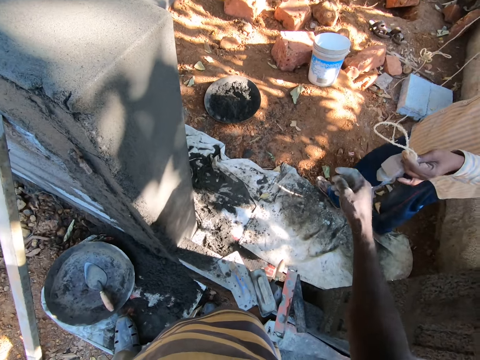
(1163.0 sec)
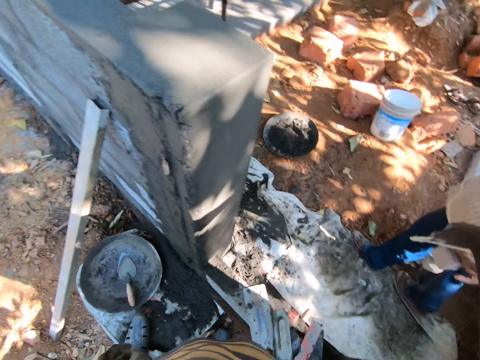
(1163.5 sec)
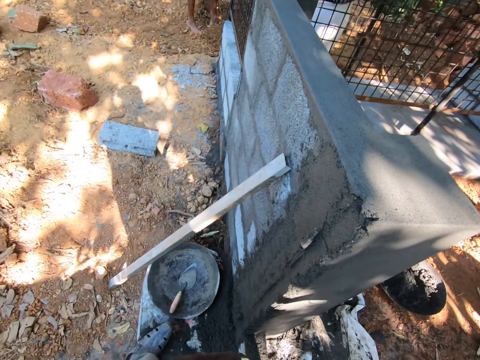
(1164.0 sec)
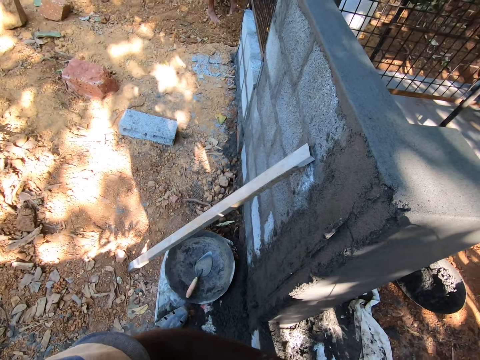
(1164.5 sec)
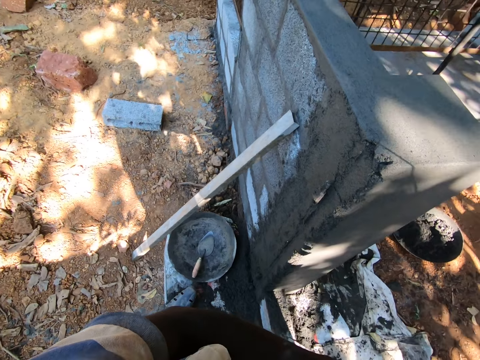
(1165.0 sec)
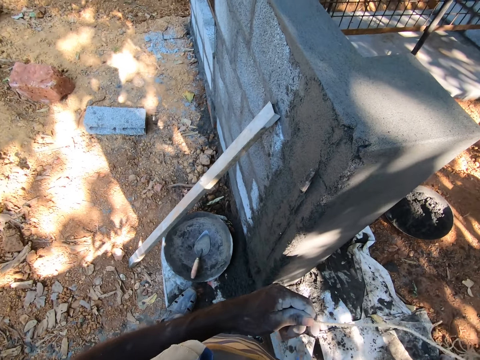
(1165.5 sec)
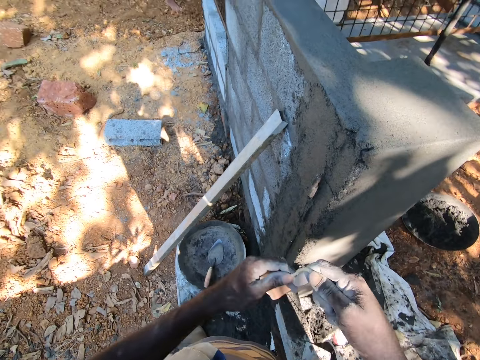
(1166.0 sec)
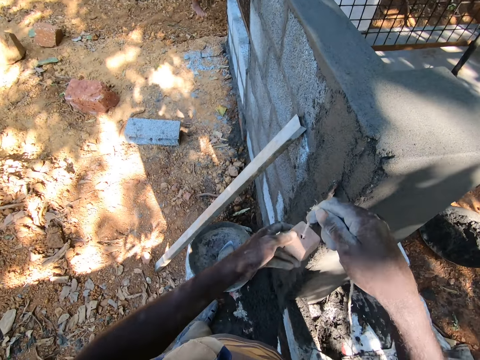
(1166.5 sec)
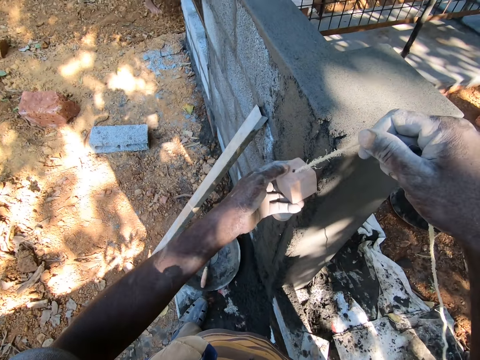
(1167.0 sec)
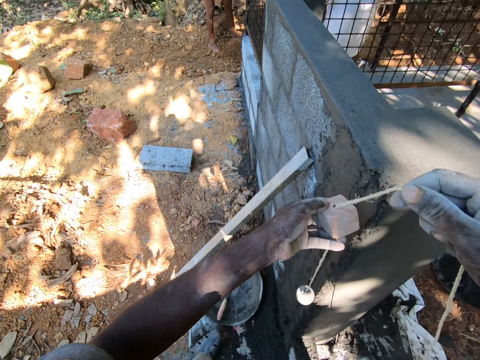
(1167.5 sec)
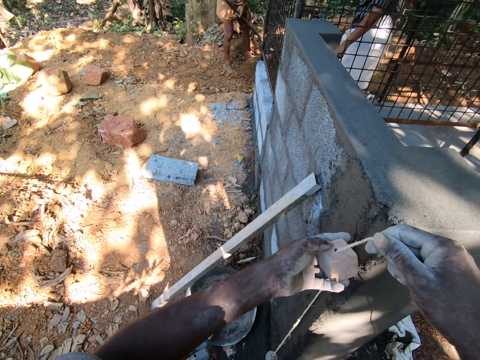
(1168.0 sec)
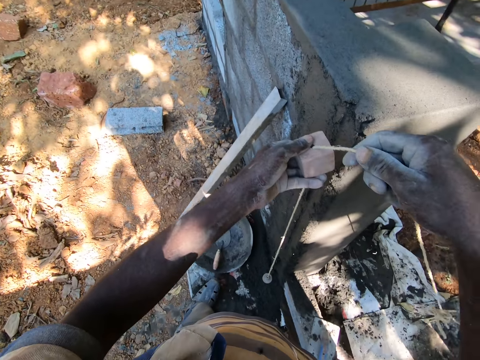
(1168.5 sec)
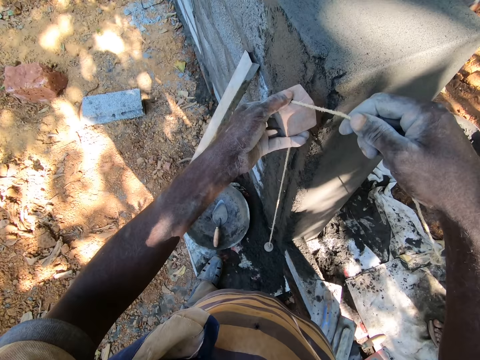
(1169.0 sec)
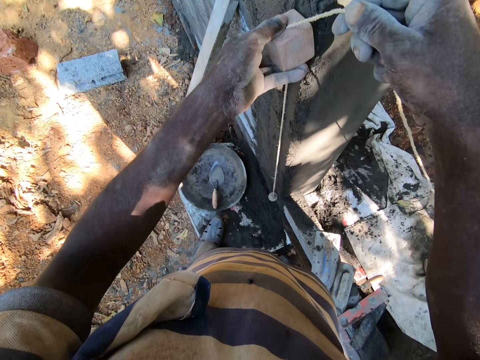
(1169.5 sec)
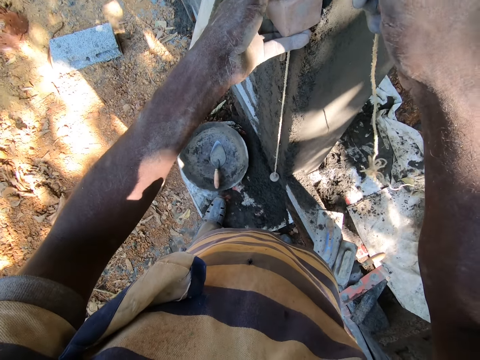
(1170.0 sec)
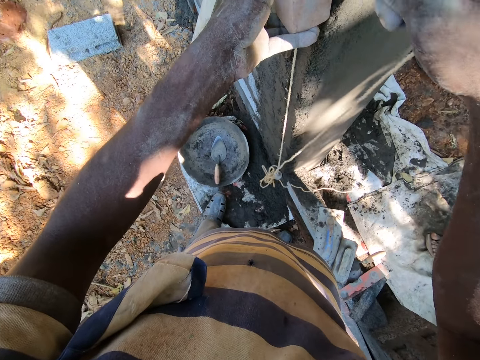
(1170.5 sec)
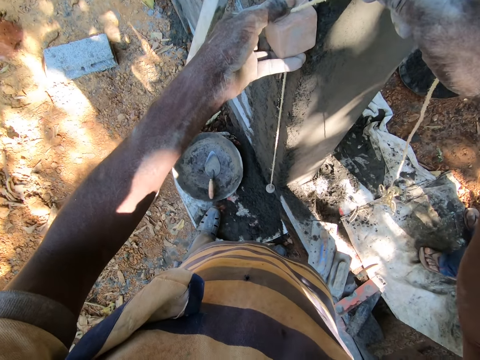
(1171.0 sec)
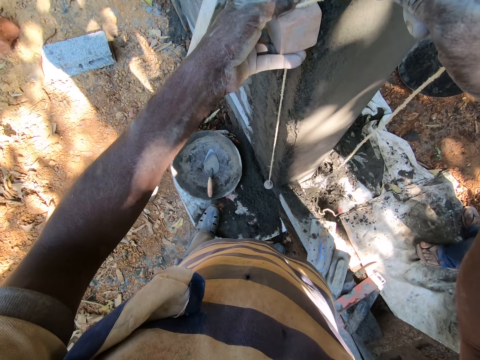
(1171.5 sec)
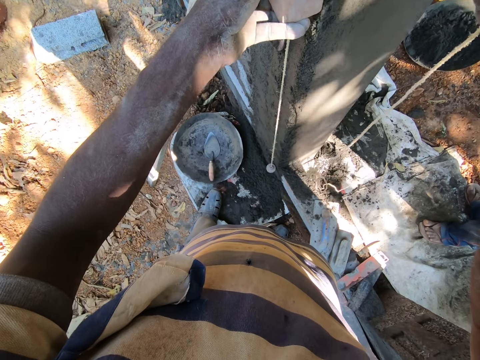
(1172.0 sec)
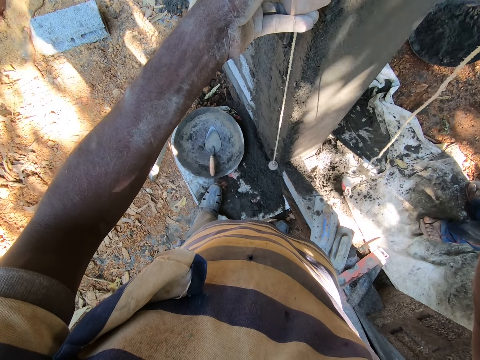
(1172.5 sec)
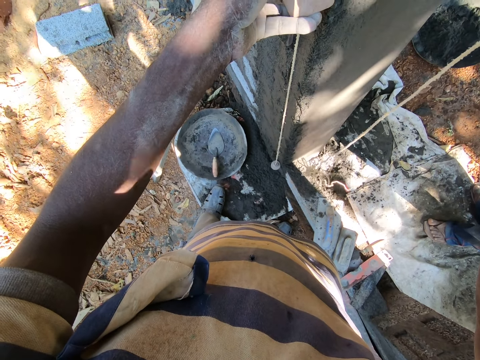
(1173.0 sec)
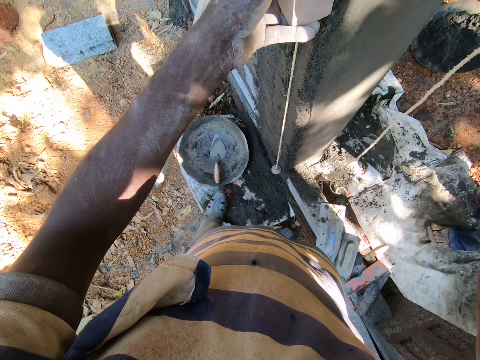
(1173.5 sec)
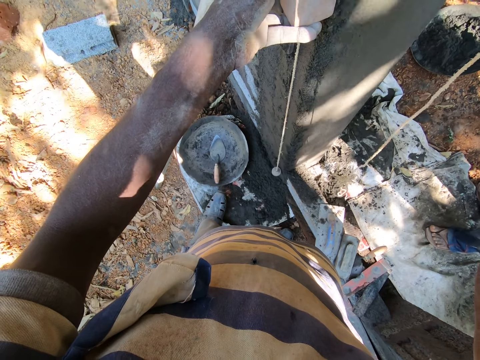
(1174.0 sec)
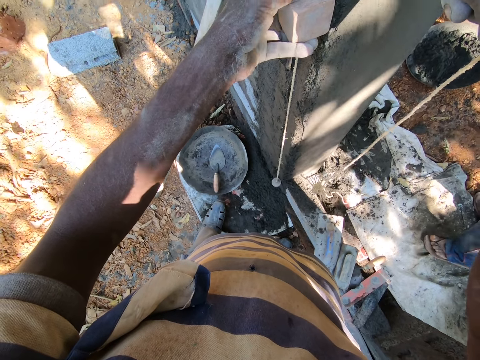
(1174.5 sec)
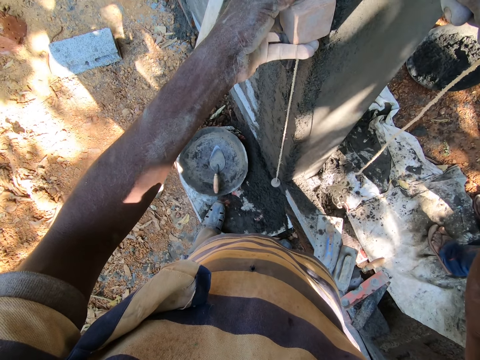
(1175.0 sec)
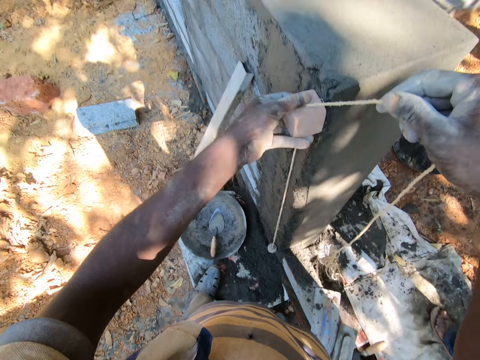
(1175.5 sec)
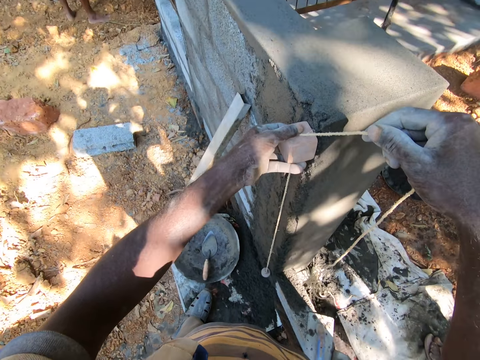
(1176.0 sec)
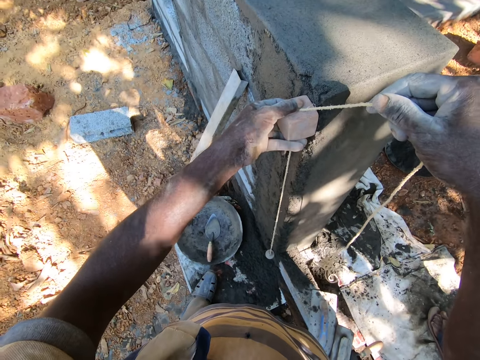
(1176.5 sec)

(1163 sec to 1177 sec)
The camera wearer collects some rope from the man with his right hand. He stretches out the rope with both hands. He converses with the man. He holds a plumb bob. He holds the rope against the wall with both hands. He aligns the plumb bob on the wall.

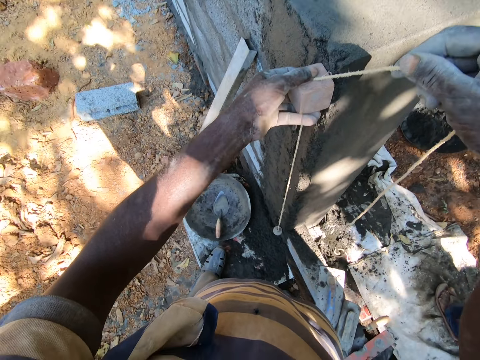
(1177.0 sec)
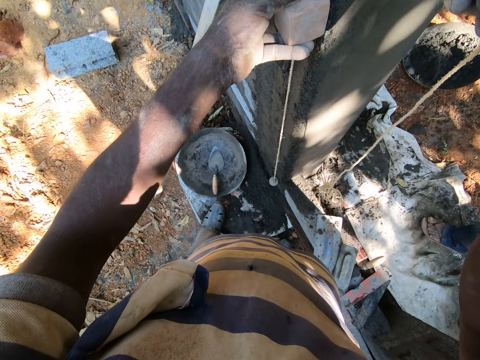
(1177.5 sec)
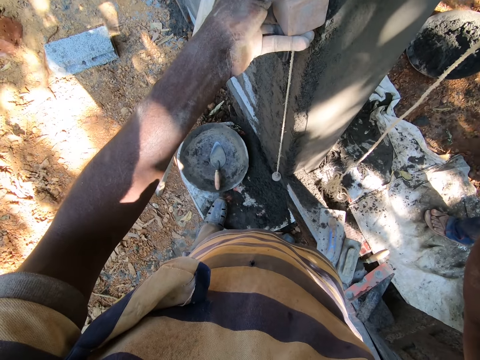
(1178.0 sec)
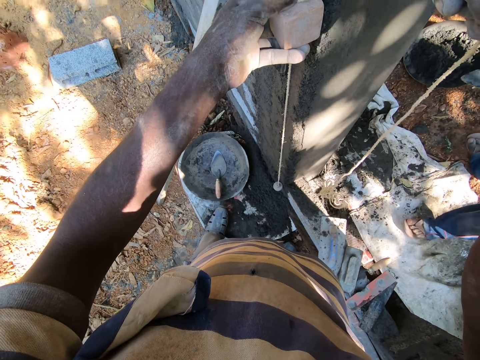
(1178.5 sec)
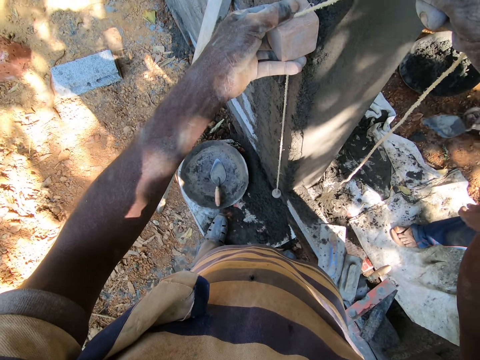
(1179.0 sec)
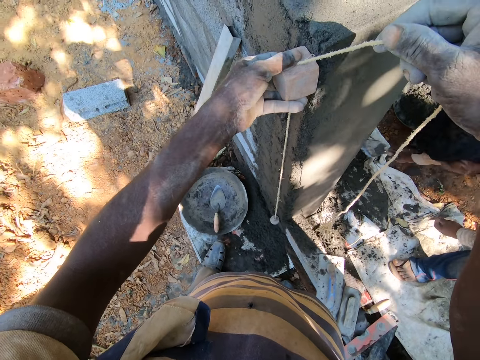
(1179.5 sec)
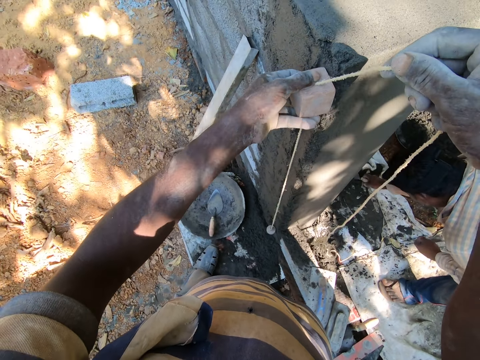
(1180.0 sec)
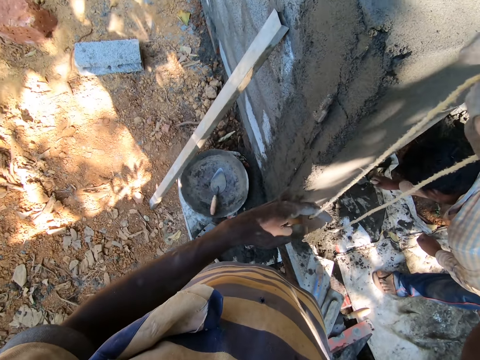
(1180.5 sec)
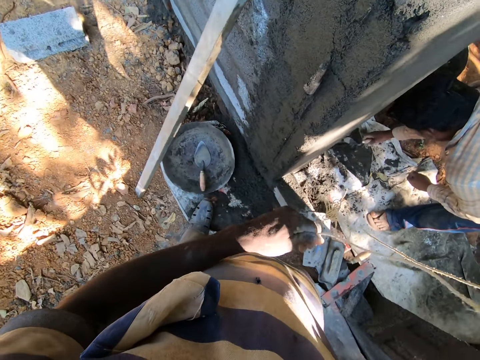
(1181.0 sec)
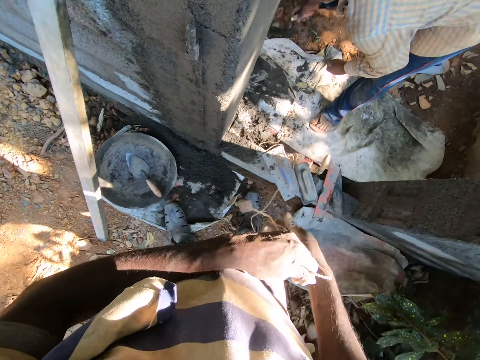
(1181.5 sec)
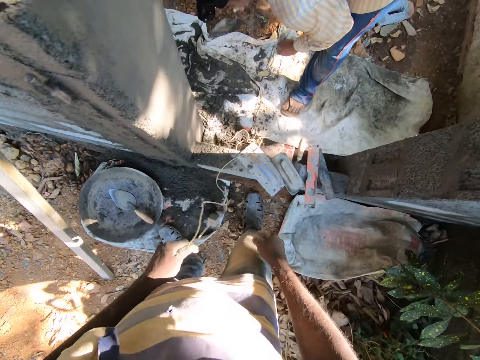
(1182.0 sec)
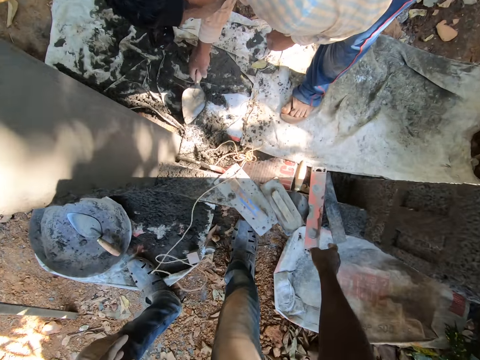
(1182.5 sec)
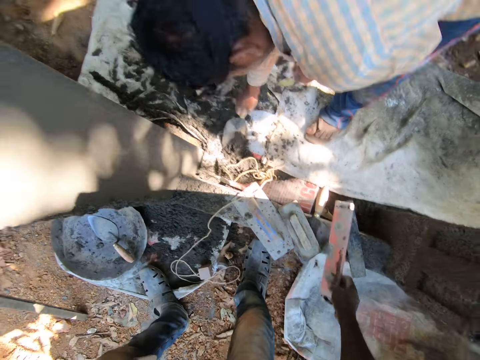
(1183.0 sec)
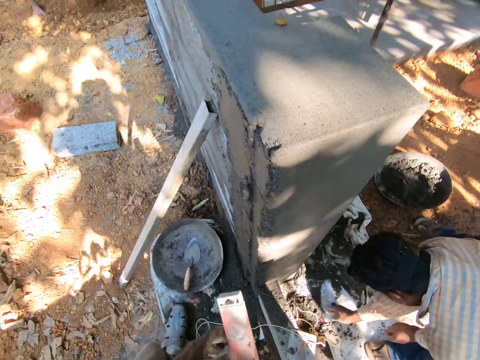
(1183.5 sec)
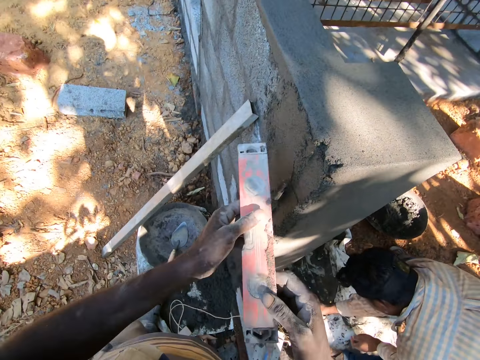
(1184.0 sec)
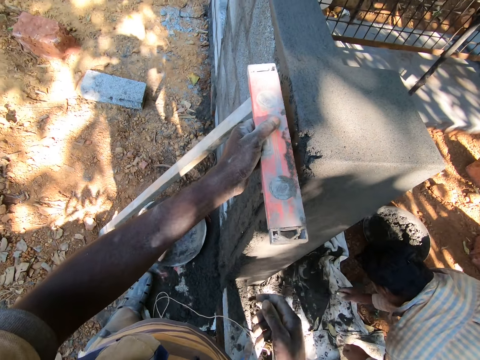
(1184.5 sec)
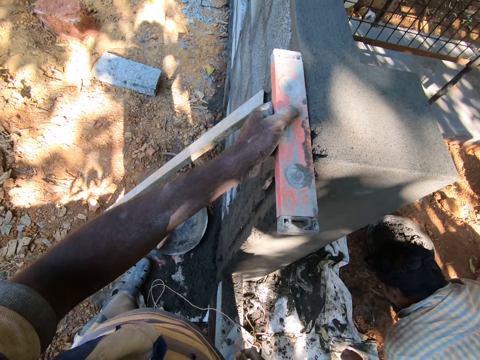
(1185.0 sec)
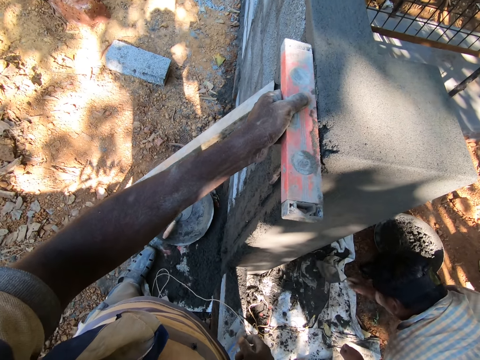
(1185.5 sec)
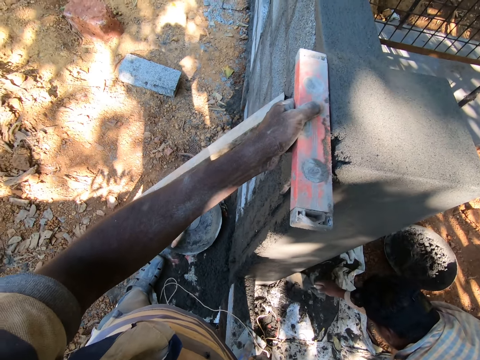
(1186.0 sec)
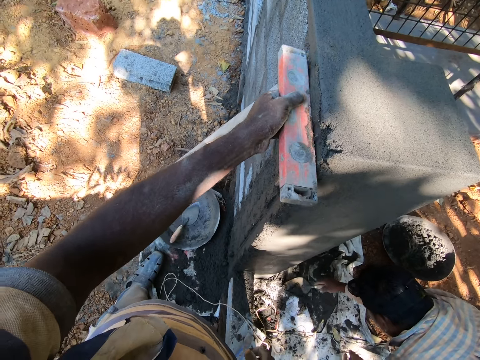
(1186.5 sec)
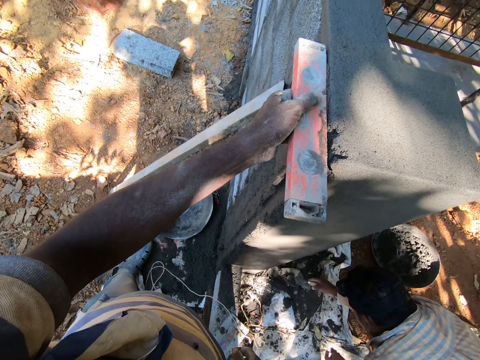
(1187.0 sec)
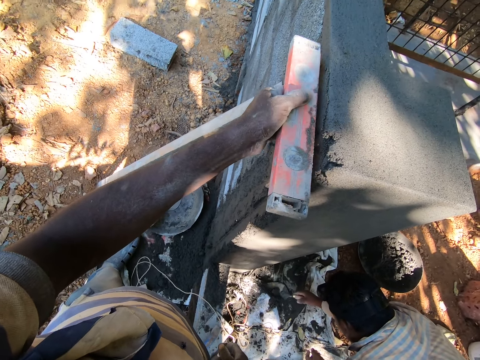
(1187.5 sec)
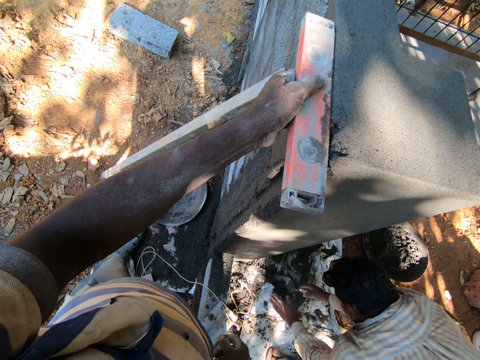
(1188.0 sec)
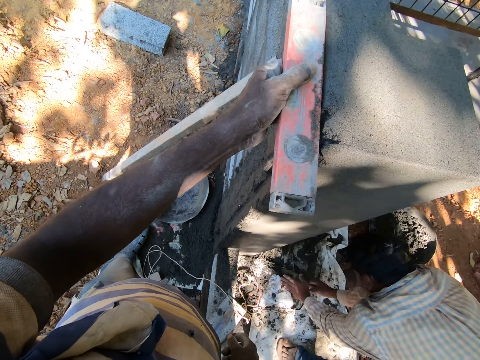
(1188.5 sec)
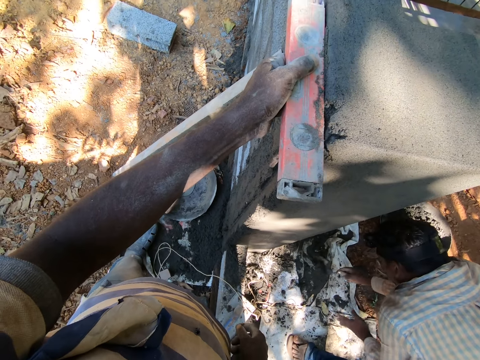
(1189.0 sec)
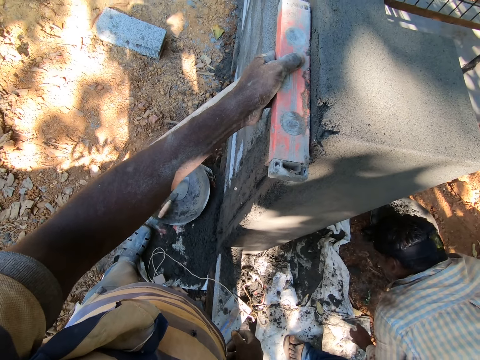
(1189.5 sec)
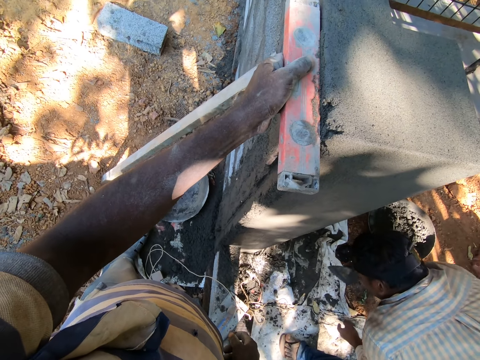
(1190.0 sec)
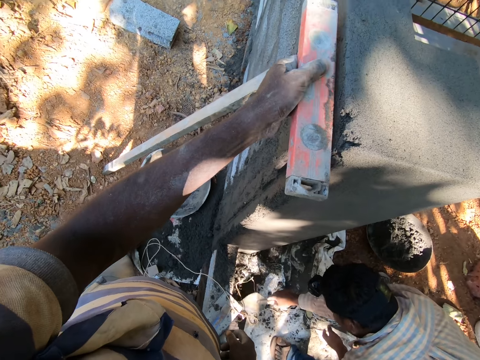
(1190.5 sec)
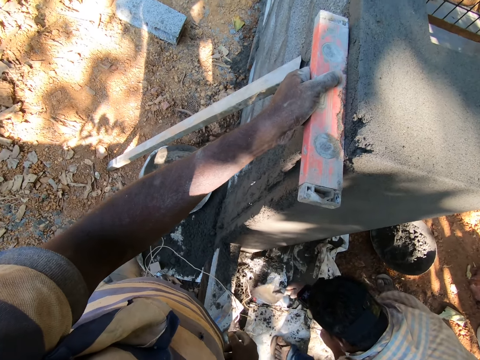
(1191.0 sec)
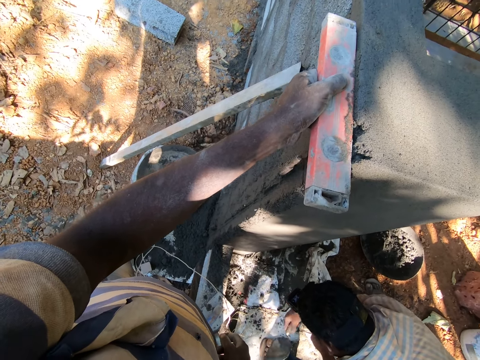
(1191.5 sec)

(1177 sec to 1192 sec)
The man scoops cement from the ground with a trowel with his right hand. The camera wearer lifts the rope from the wall with both hands. The man throws the cement in a headpan with the trowel with his right hand. The camera wearer removes his right hand from the rope. He drops the rope on the ground with his left hand. He picks up a spirit level or wood from a platform with his right hand. The man scoops cement from the ground with the trowel with his right hand. The camera wearer holds the spirit level with both hands. He transfers the spirit level from both hands to his left hand. He scrapes cement from the wall with the spirit level with his left hand. The man throws the cement in the headpan with the trowel with his right hand. The man scoops cement from the ground with the trowel with both hands. The camera wearer aligns the wood on the wall. The man throws the cement in the headpan with the trowel with his right hand.
